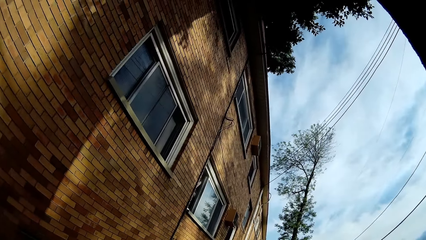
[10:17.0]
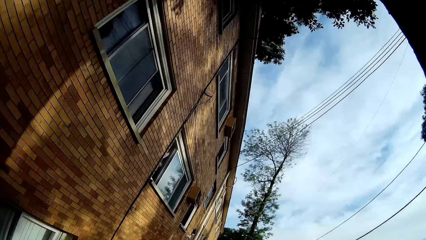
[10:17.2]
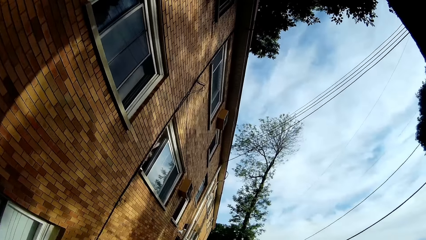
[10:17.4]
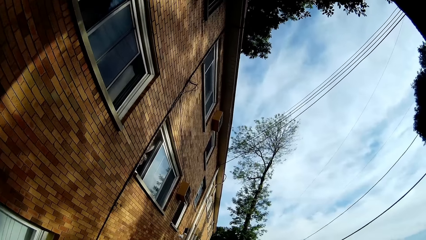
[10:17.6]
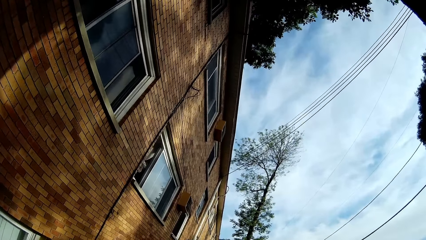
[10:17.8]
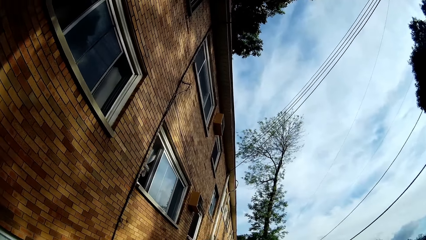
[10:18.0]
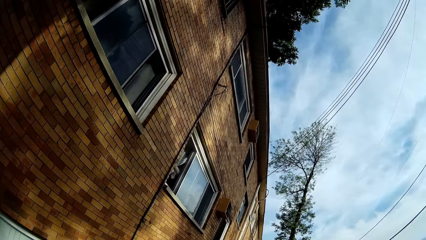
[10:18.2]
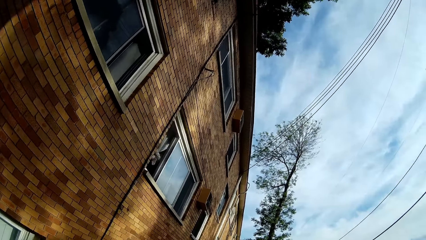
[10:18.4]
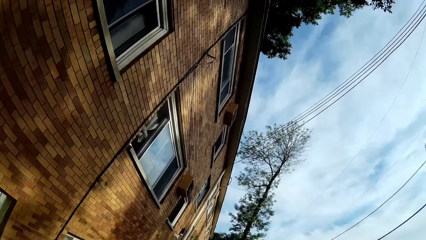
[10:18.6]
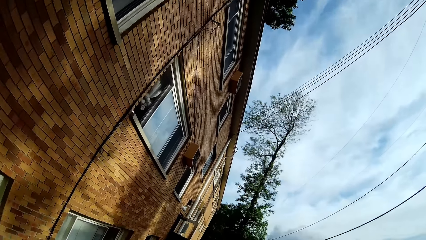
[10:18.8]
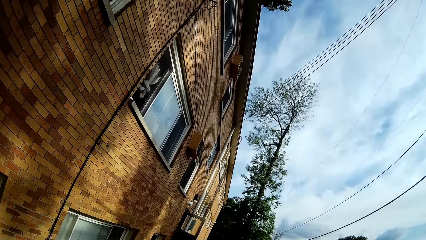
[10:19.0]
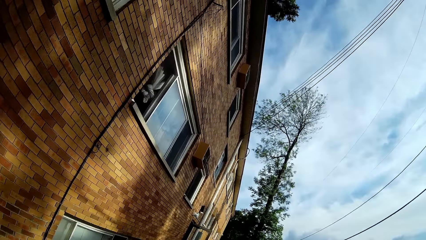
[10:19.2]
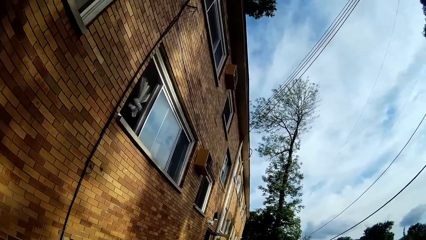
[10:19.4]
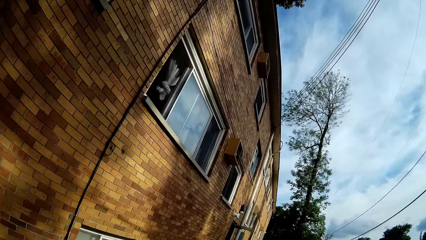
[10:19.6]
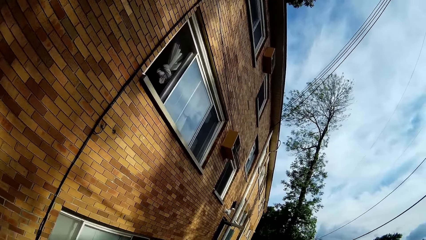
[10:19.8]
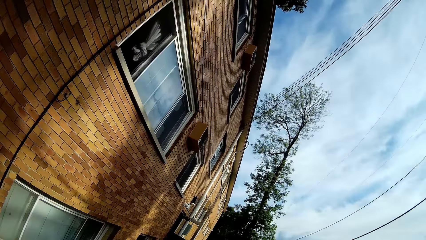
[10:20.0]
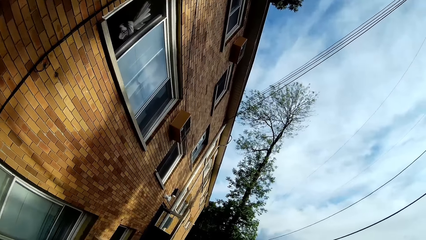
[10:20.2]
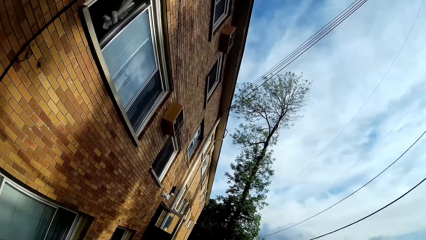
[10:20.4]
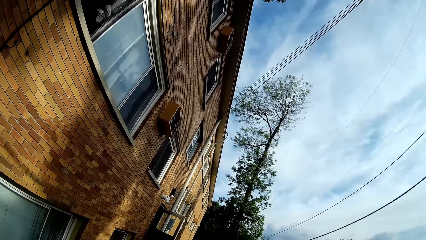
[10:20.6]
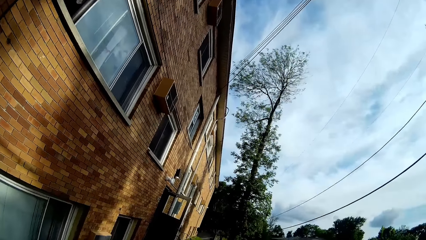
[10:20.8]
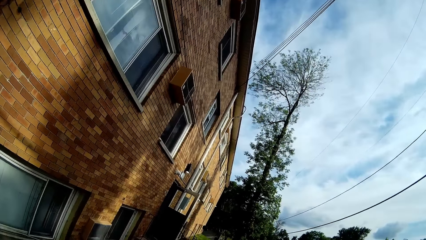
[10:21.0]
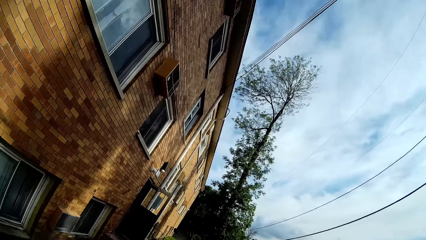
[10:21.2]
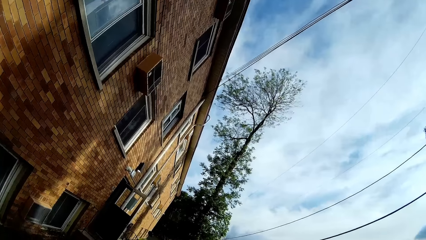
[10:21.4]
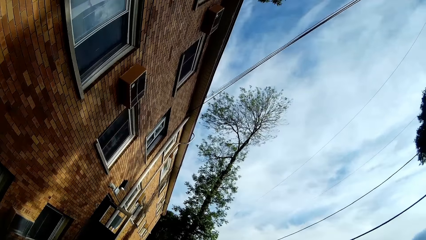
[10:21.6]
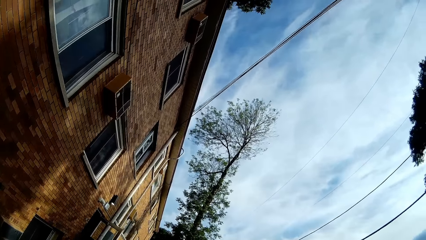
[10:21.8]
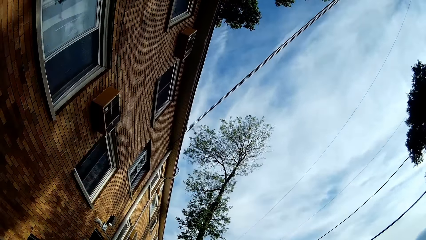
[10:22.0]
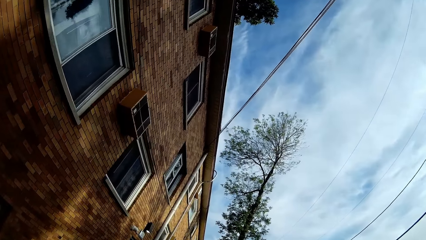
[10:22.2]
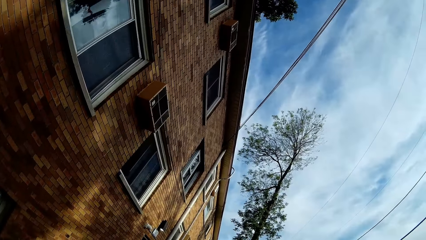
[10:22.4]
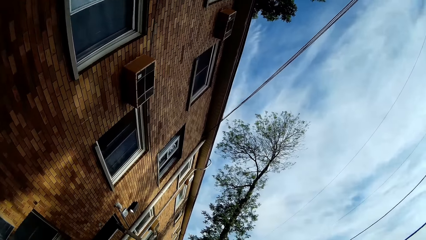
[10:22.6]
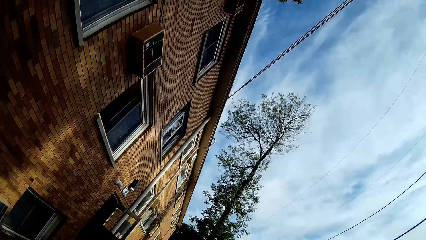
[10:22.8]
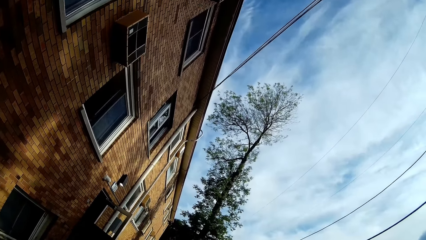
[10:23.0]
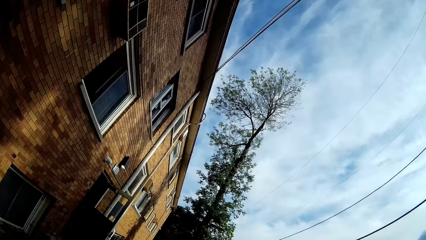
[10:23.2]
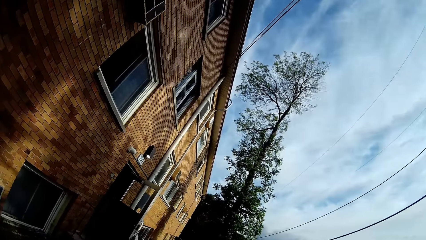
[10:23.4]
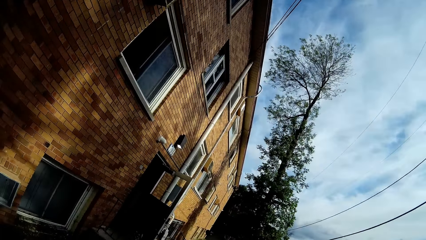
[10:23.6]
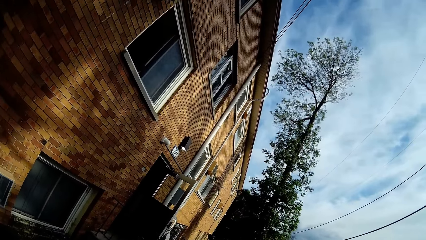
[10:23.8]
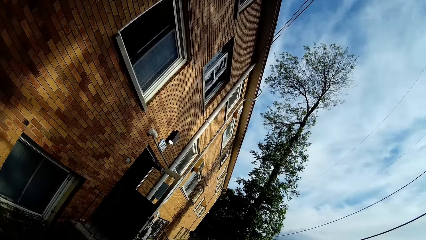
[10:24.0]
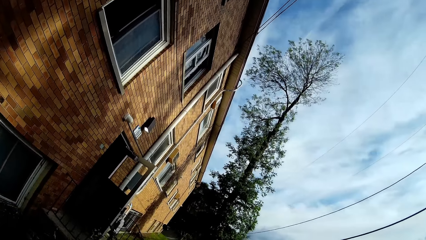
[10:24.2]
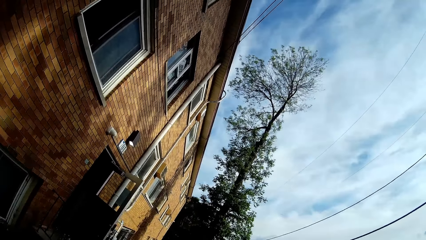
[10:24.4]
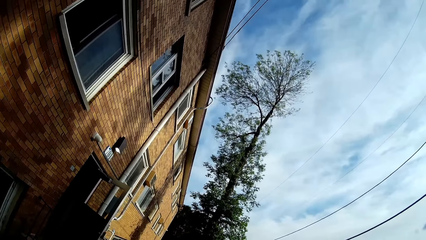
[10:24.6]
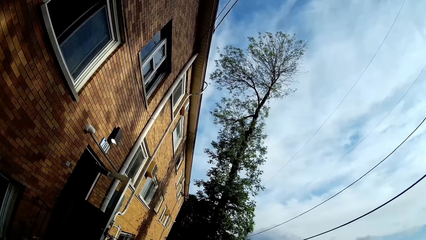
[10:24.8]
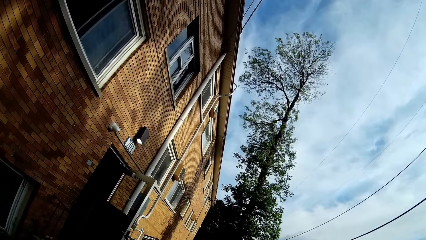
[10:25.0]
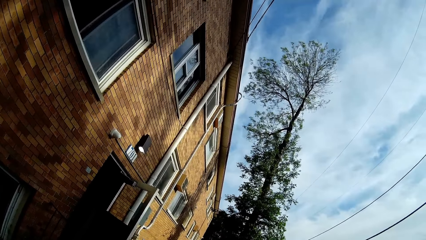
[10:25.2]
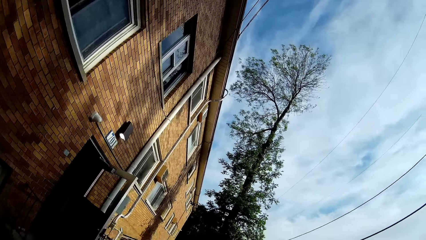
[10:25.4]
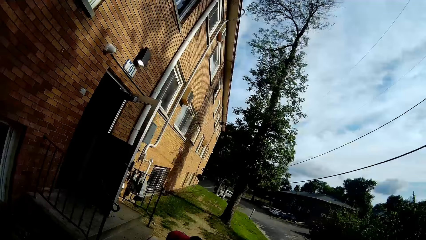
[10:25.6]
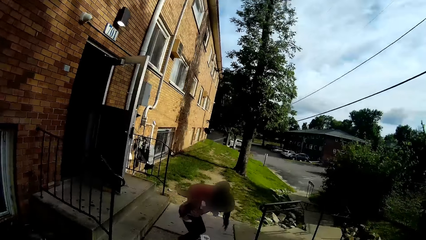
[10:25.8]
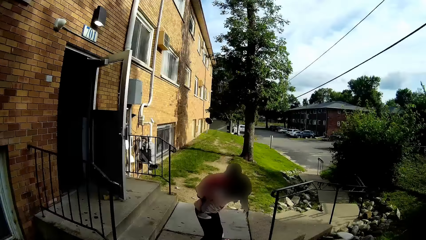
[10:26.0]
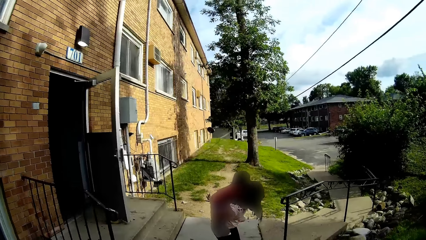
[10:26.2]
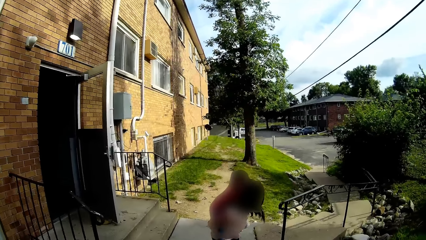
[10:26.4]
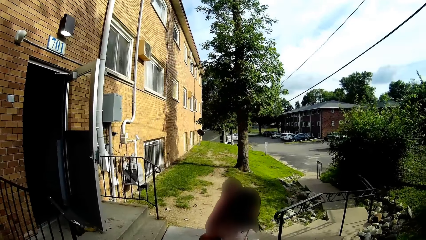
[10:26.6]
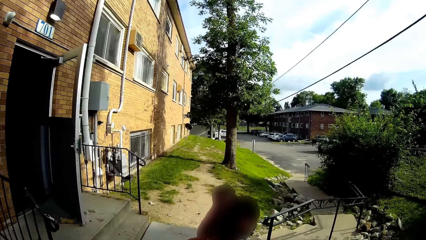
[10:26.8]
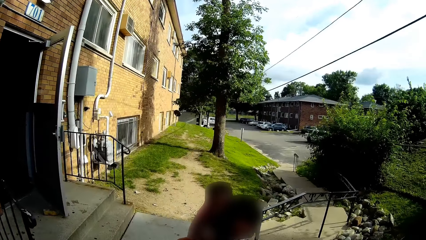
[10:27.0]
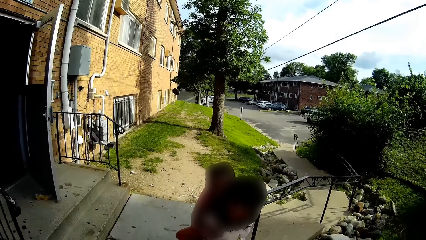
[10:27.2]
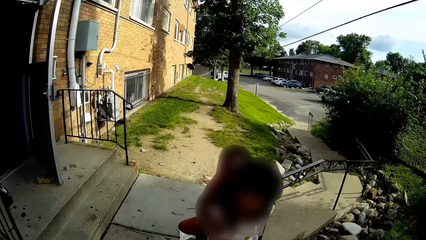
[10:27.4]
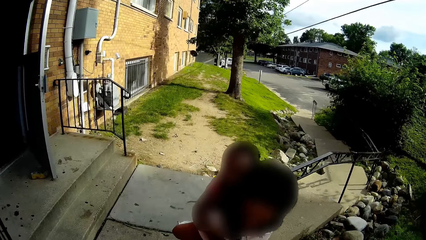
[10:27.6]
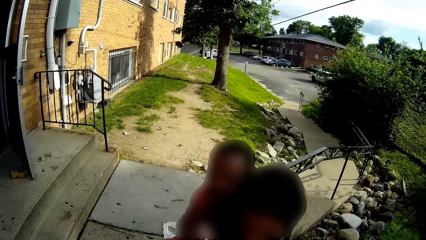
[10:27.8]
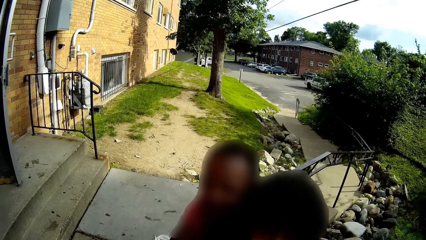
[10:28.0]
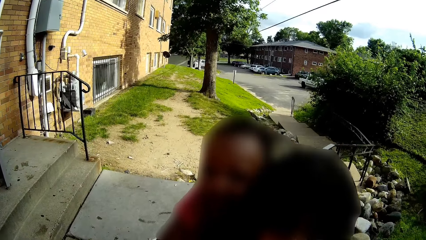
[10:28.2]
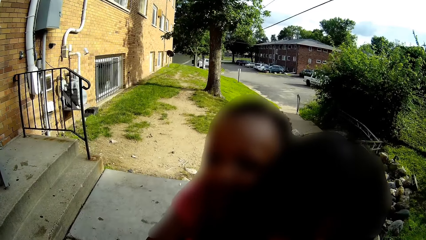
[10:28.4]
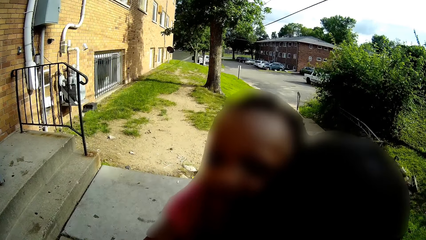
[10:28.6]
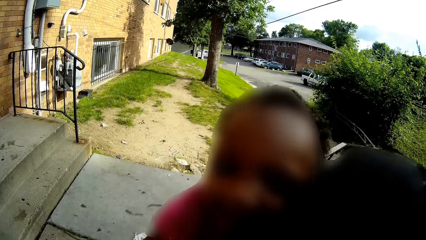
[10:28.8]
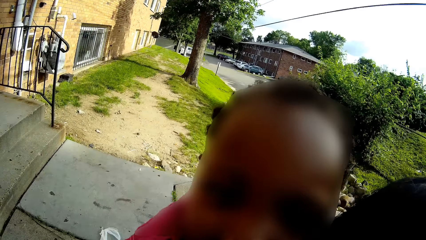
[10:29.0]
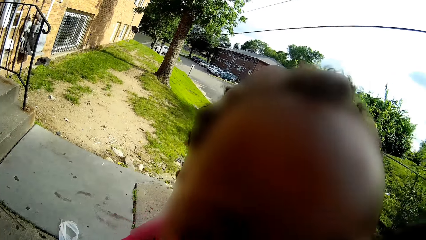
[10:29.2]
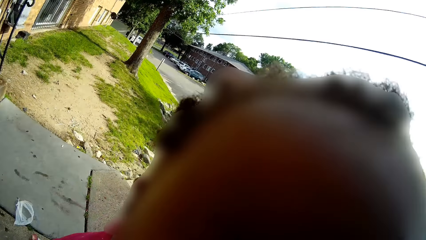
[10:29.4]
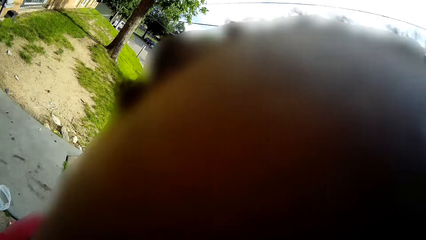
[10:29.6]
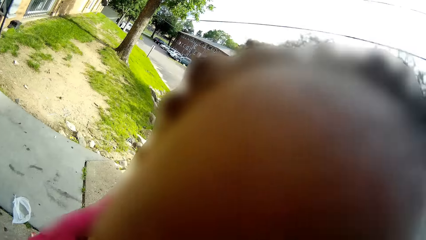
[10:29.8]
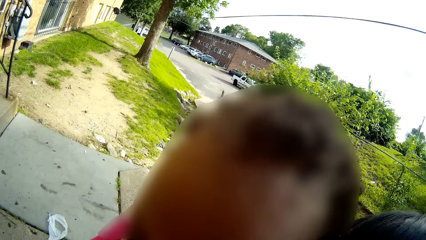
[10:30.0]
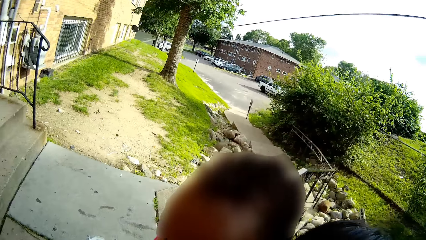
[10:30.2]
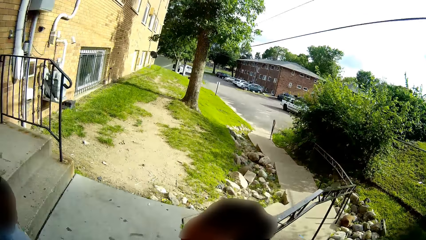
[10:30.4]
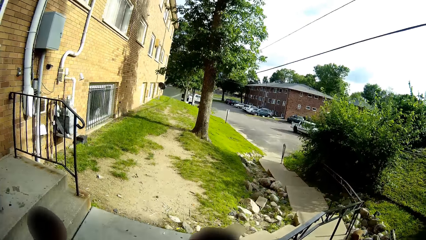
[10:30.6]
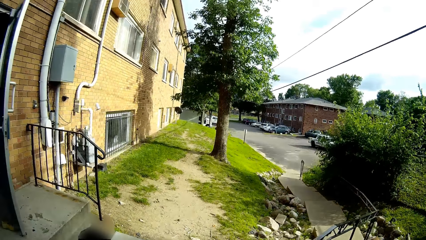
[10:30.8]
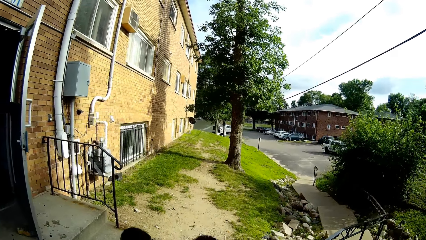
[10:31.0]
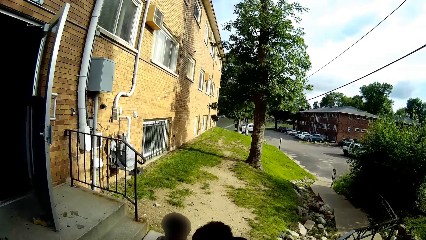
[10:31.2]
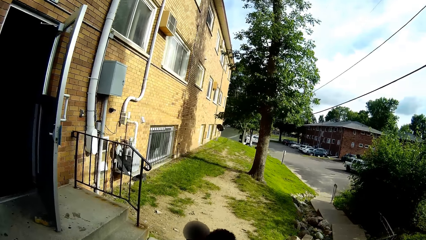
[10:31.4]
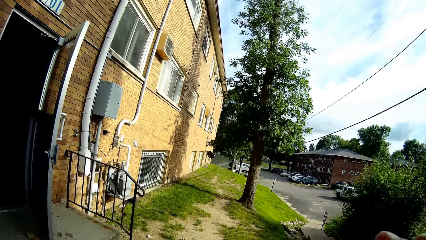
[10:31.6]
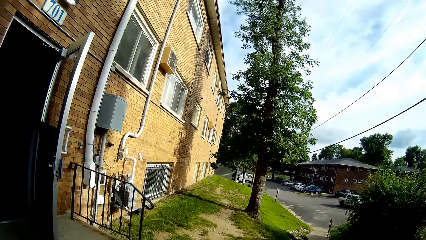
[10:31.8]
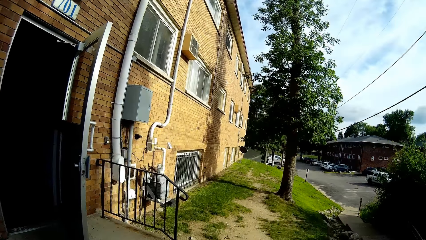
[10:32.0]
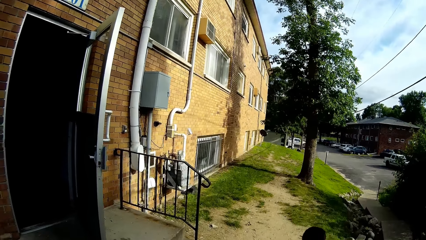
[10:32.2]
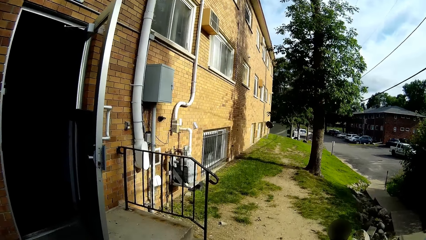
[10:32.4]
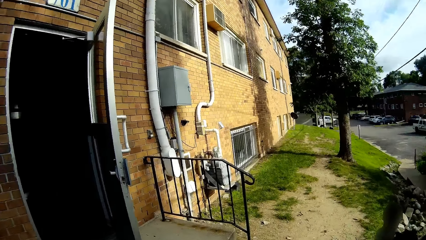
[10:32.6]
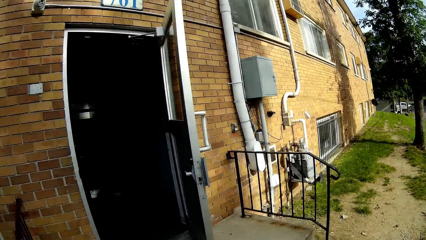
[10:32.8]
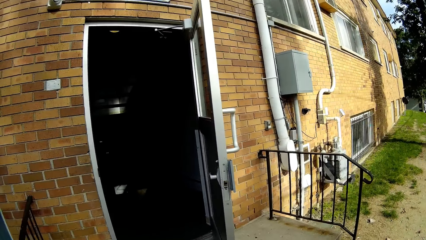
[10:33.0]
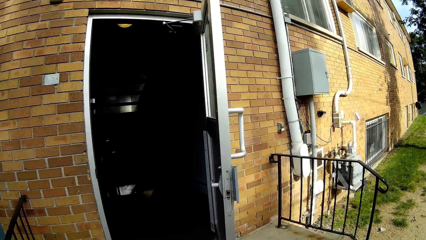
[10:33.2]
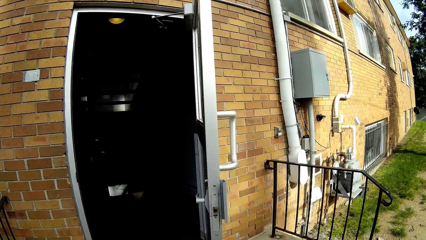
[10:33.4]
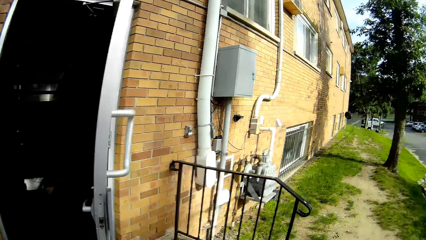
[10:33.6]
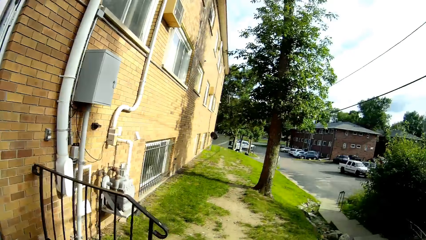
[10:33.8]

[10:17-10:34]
The camera wearer converses with a boy. They look at the kids, kiss the baby, and converse with the baby.
